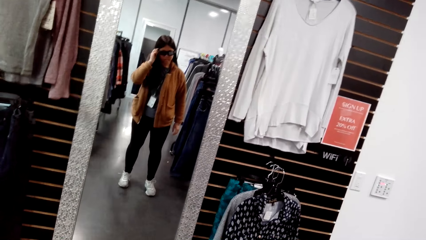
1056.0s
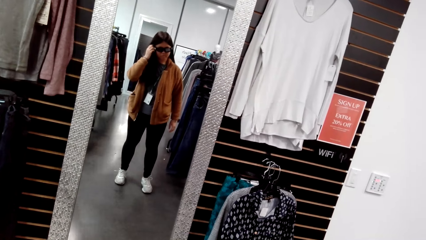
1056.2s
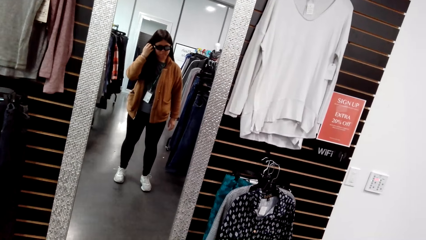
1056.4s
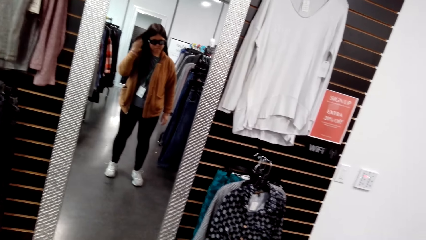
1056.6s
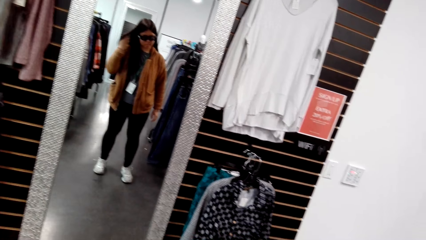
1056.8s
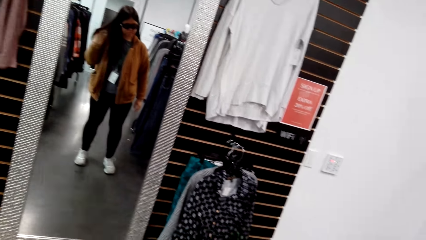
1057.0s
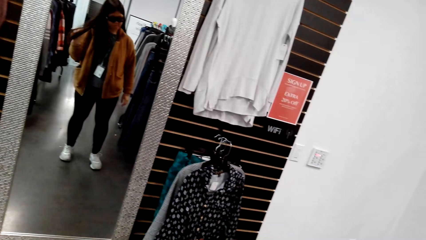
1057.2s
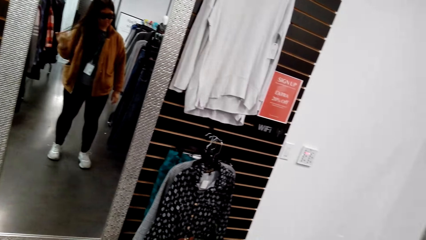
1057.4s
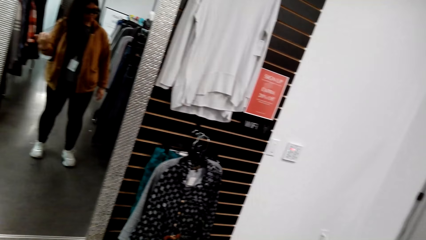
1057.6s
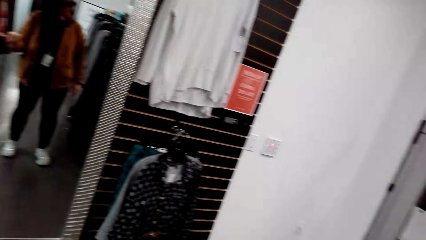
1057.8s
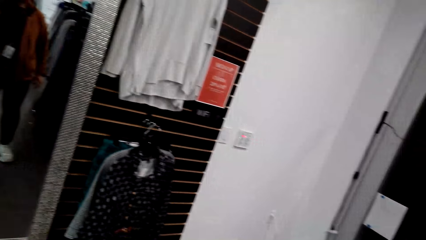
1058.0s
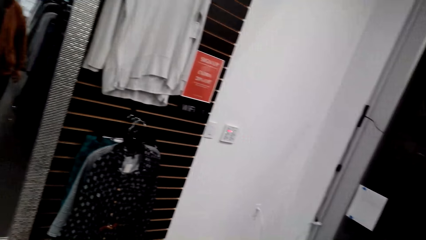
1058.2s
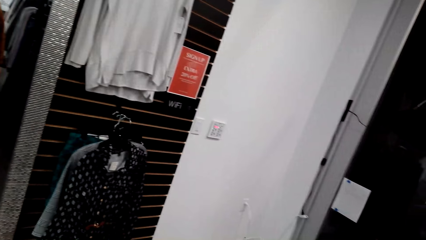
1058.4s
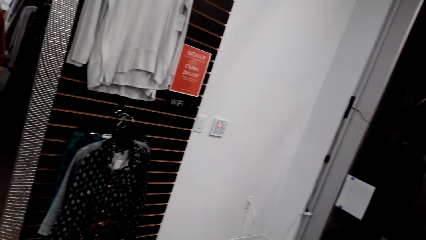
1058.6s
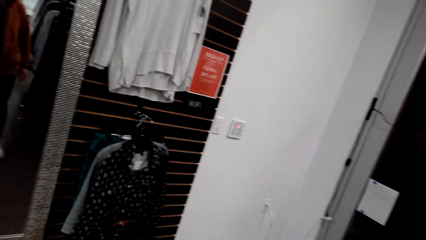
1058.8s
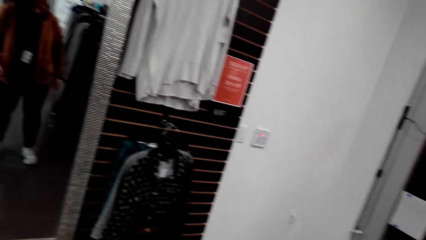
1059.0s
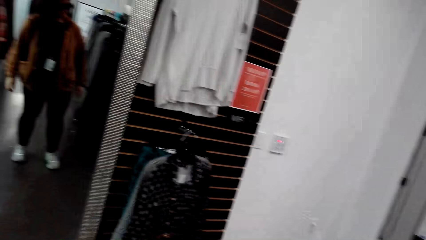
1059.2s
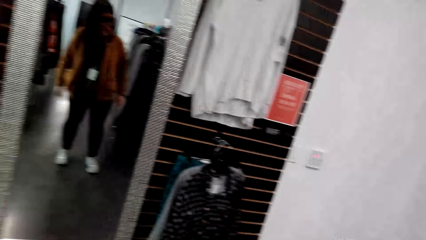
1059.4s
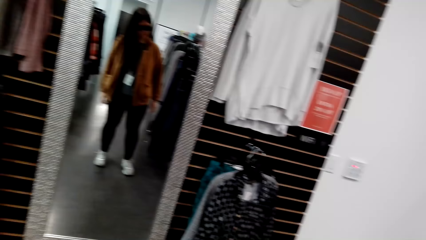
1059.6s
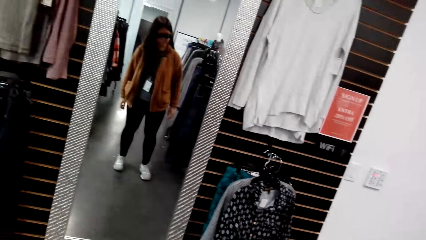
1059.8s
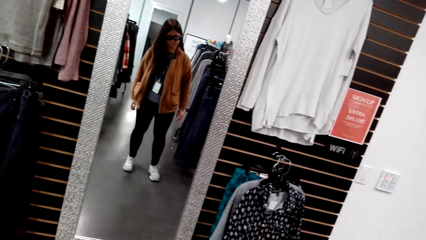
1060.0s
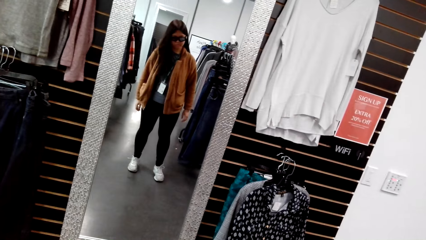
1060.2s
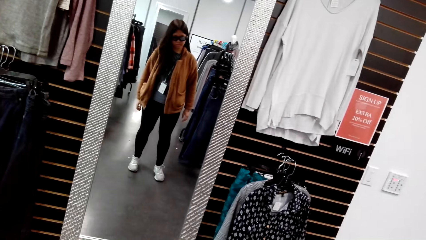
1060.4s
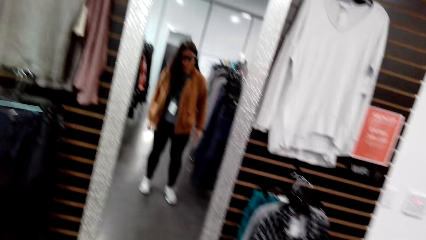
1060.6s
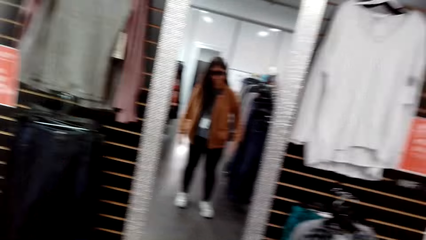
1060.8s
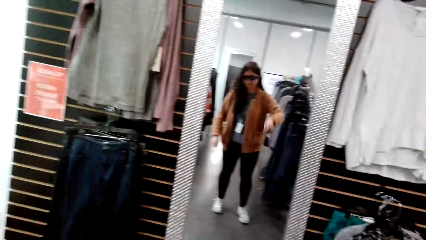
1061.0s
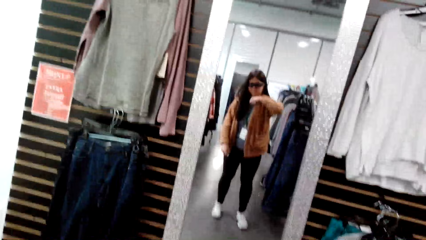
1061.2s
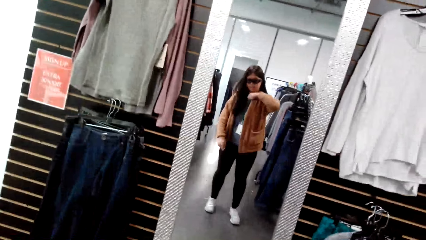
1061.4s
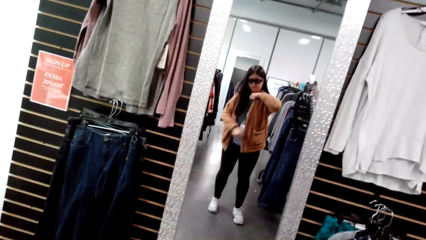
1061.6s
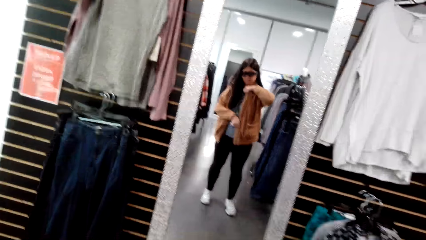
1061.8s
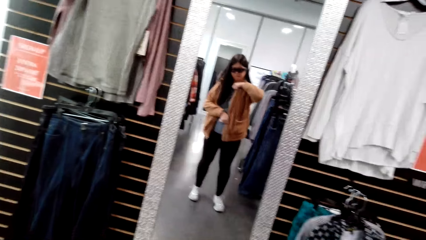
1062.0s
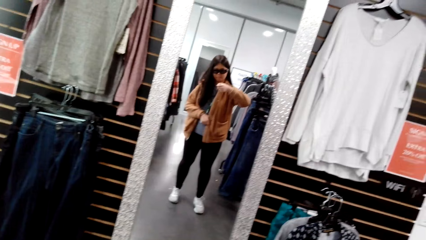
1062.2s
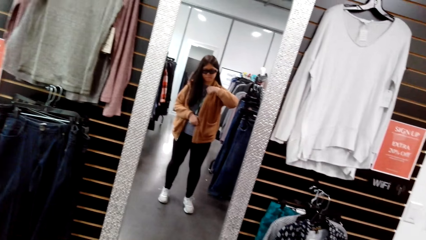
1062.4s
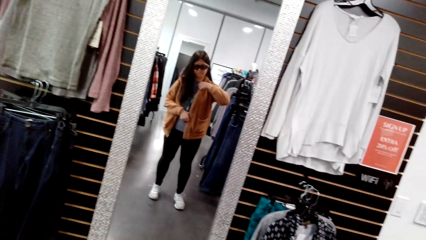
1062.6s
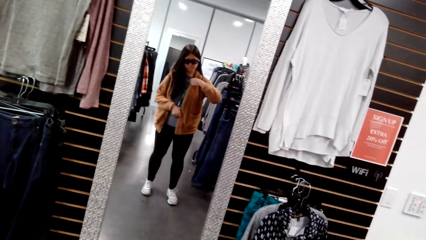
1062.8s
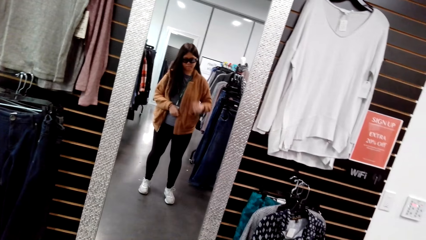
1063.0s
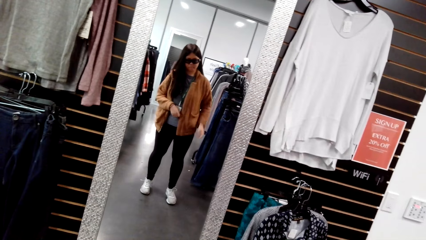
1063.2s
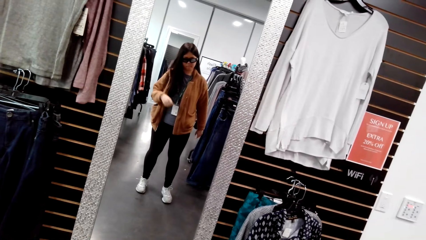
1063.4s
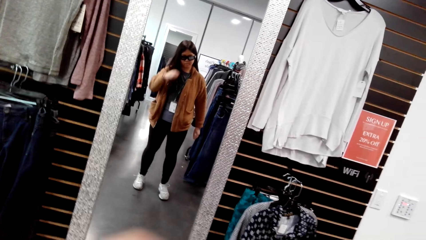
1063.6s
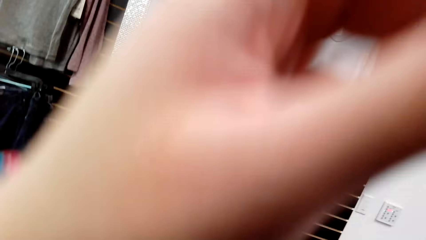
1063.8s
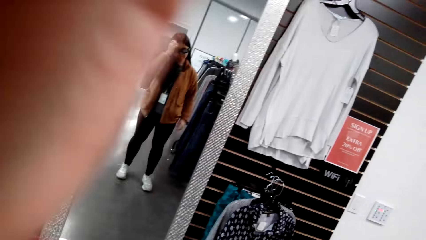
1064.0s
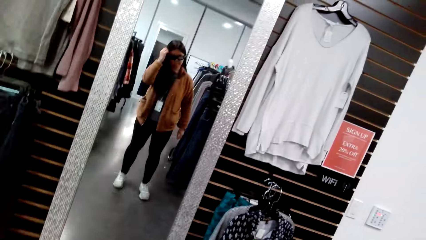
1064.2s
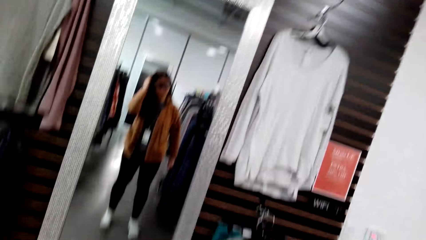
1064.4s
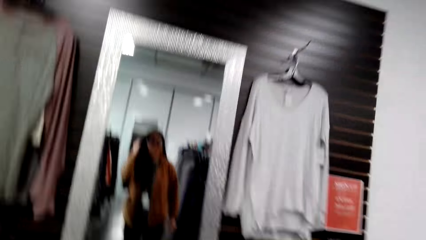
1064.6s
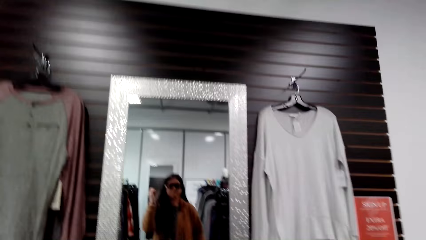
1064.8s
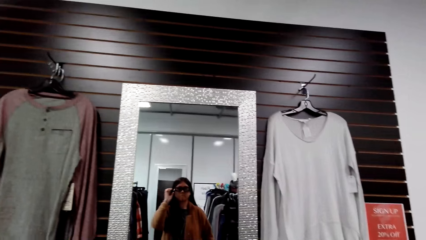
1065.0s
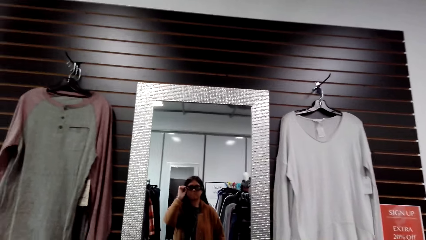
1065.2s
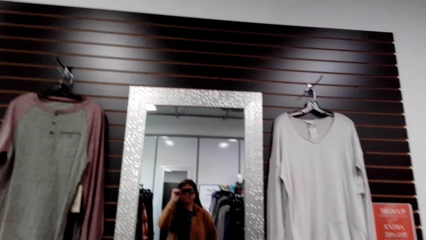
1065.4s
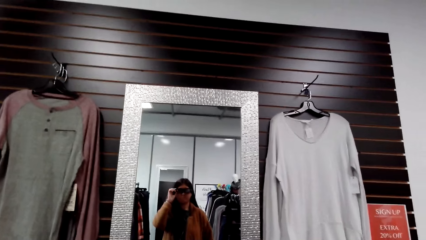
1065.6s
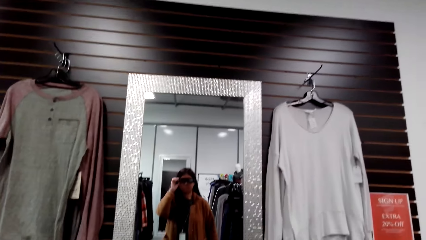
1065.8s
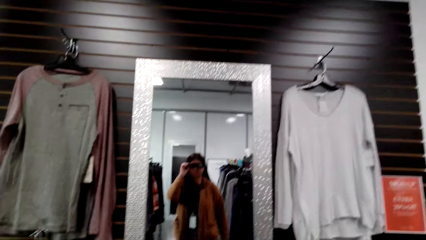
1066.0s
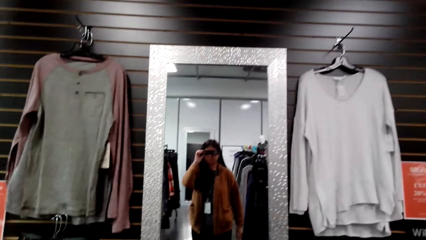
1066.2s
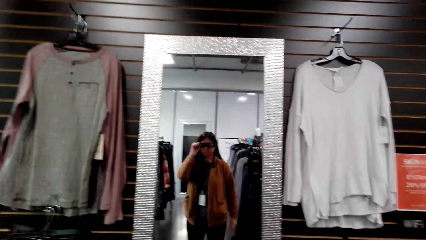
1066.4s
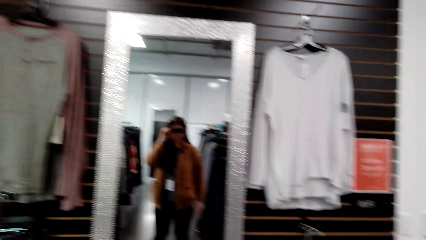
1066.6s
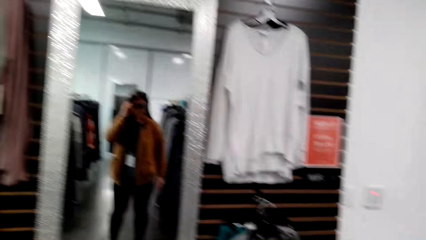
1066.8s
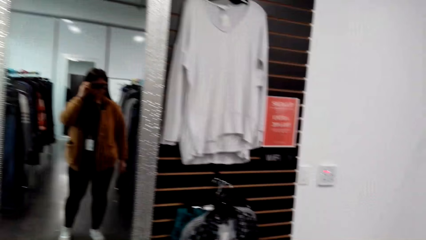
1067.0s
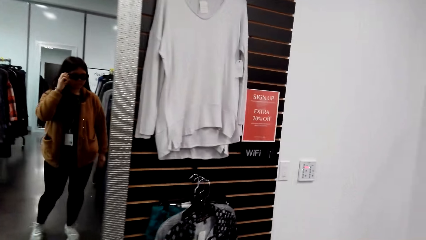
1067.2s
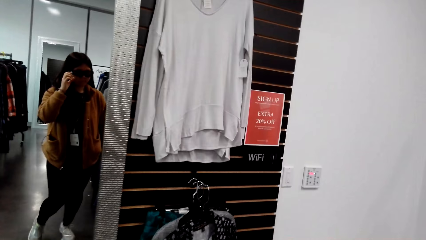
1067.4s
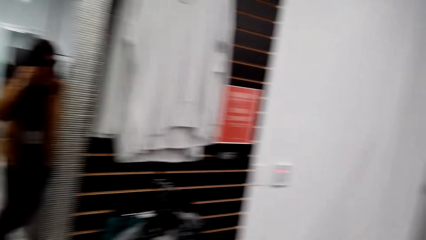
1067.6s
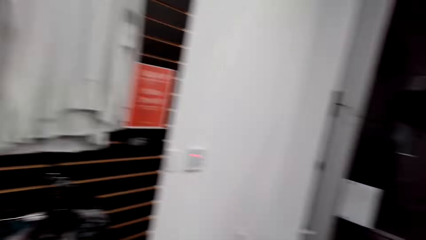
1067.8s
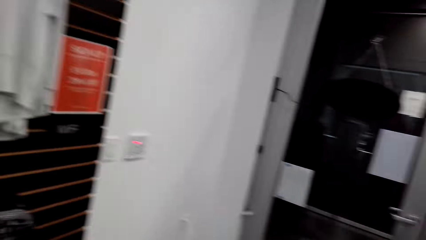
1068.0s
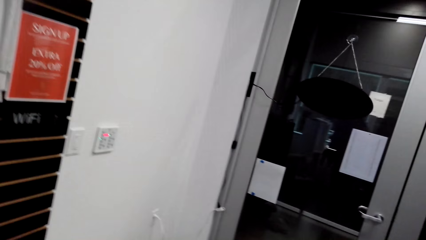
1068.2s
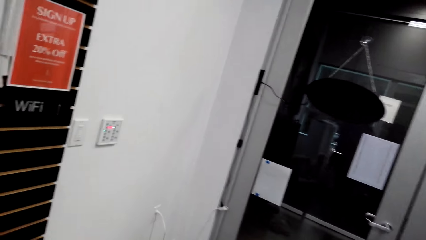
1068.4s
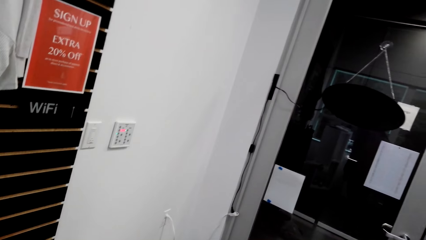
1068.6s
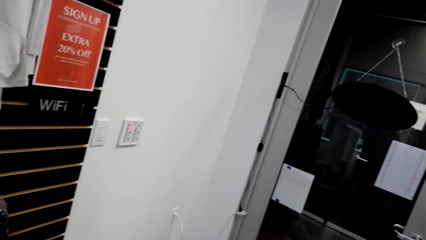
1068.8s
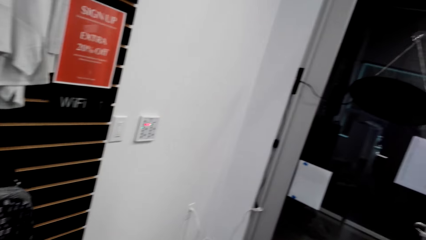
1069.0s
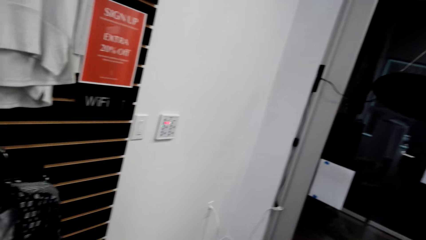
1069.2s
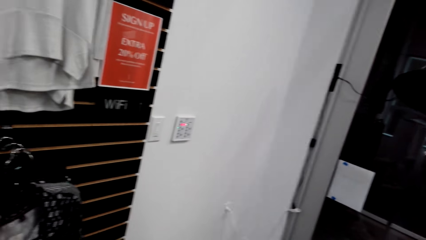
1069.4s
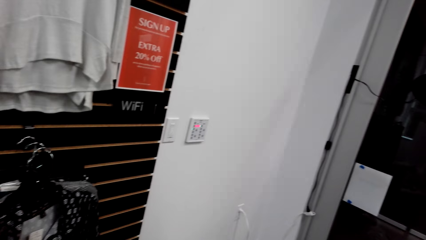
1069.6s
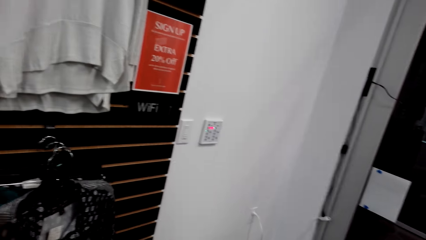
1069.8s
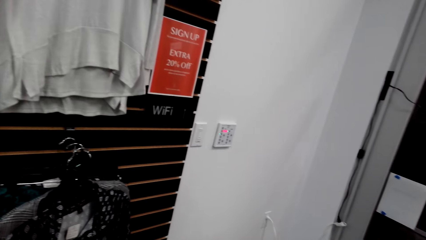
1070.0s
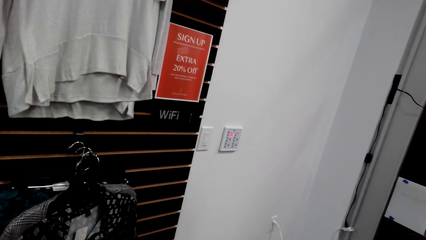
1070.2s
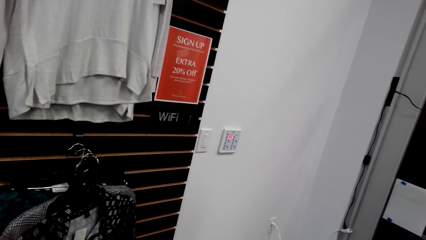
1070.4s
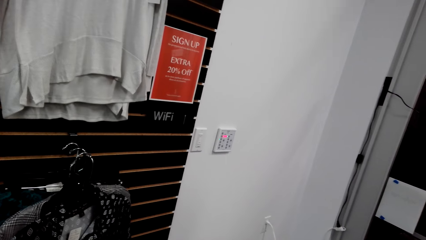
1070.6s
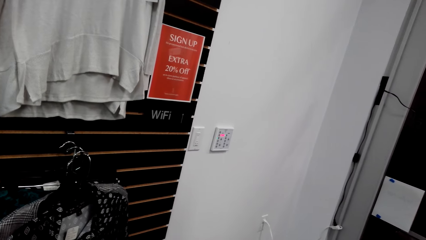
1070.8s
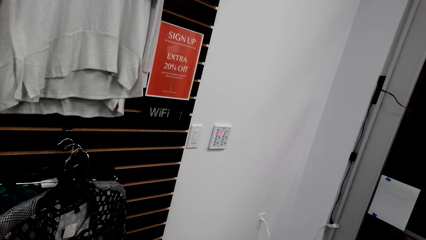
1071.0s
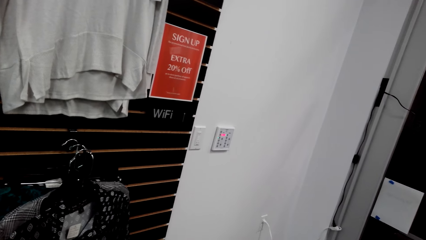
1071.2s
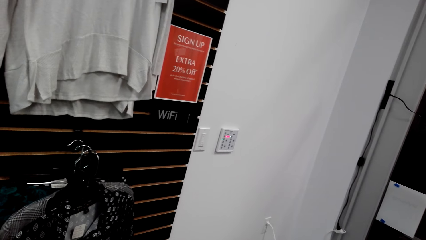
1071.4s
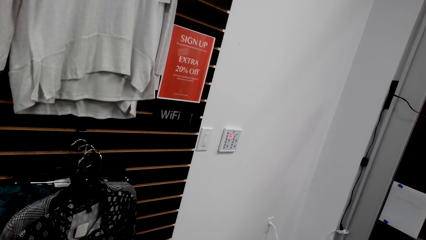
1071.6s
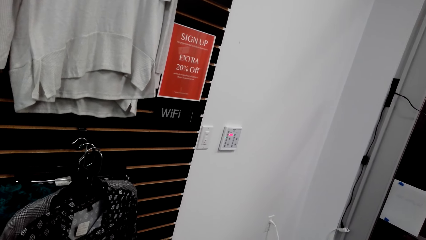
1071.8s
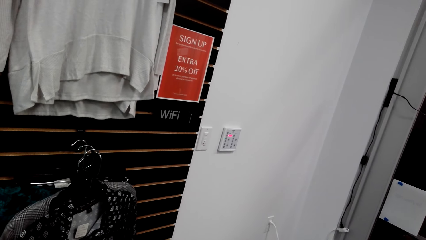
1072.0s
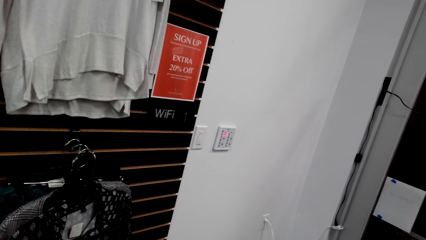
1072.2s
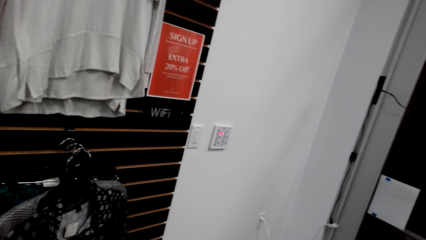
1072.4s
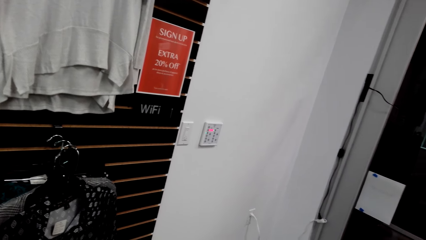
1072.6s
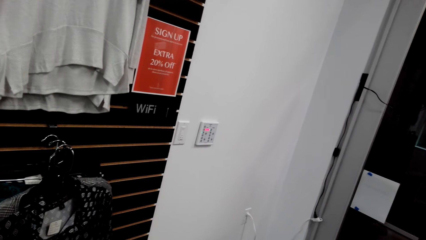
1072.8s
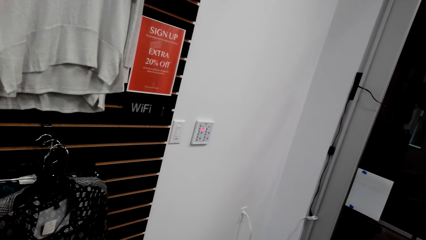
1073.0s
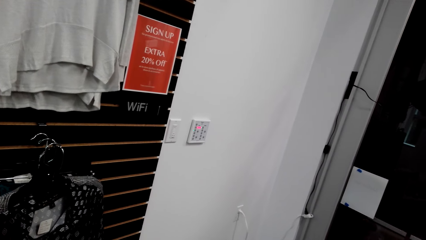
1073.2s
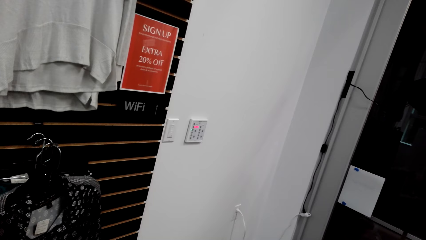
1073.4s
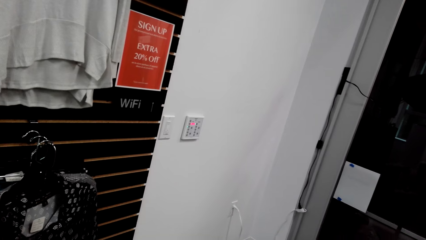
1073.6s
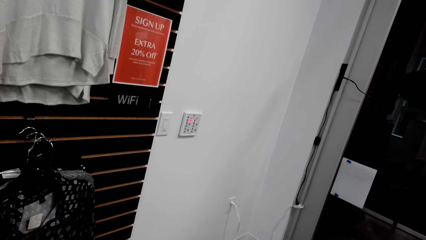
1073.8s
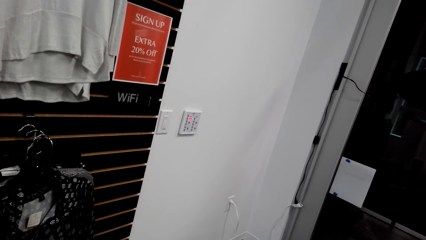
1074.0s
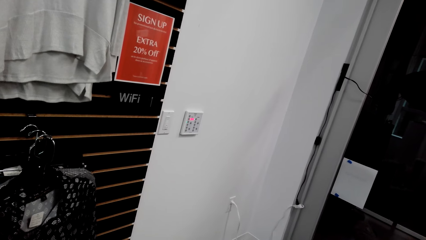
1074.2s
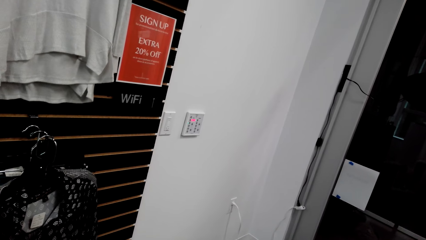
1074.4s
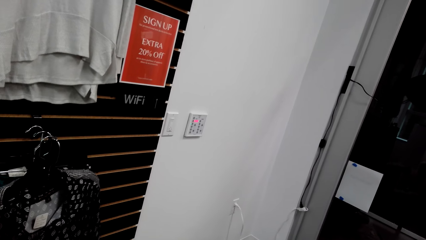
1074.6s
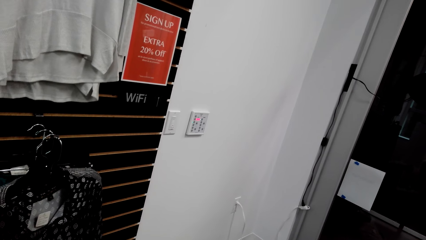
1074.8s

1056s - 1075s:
A man talks to the camera wearer. The camera wearer looks into the mirror. They look around the room.
